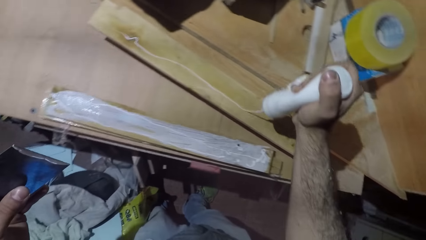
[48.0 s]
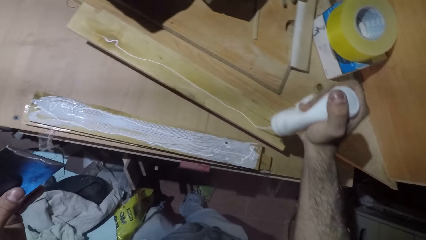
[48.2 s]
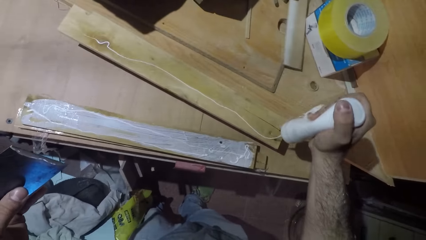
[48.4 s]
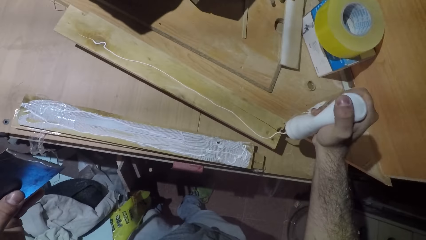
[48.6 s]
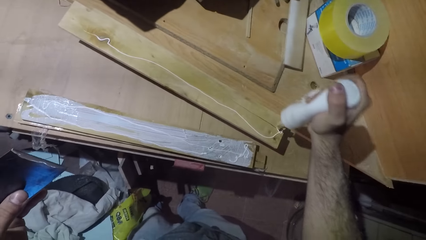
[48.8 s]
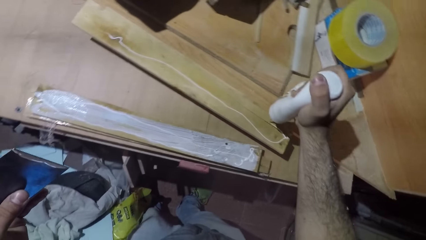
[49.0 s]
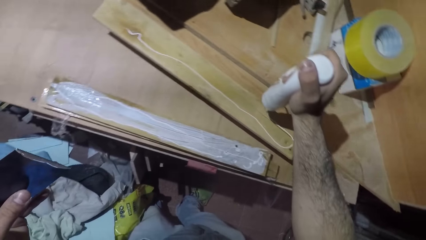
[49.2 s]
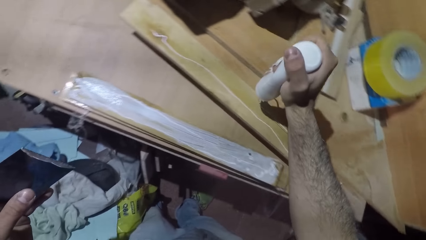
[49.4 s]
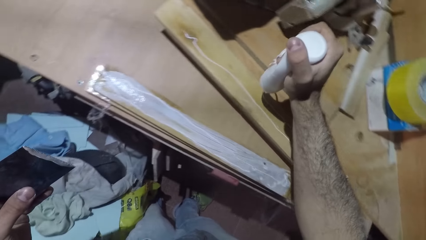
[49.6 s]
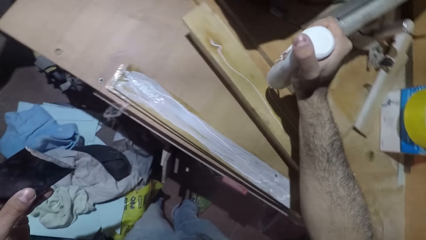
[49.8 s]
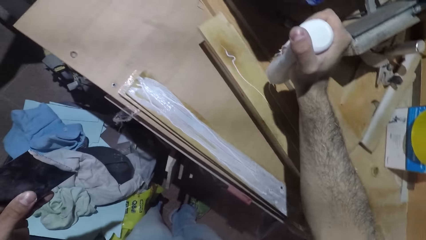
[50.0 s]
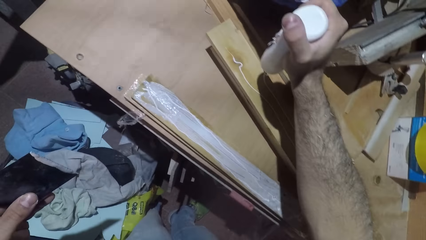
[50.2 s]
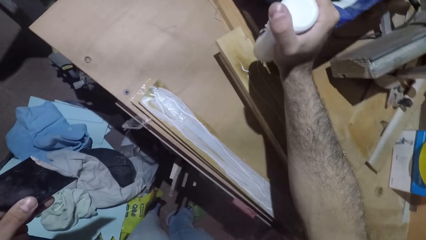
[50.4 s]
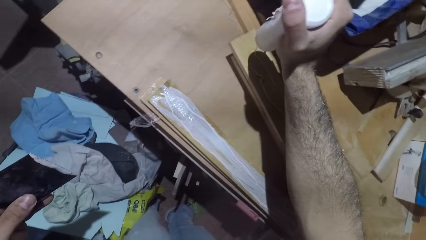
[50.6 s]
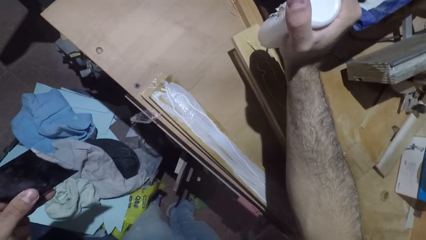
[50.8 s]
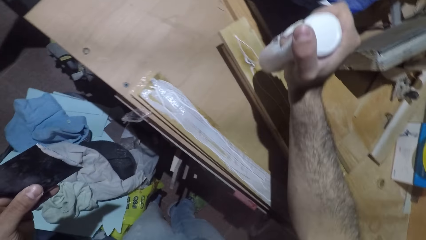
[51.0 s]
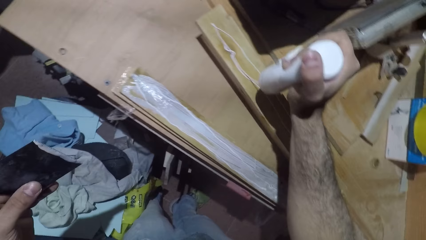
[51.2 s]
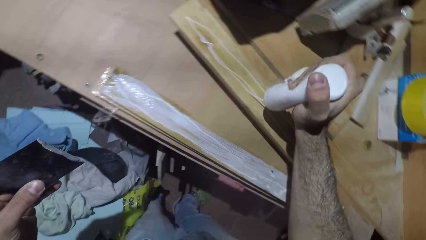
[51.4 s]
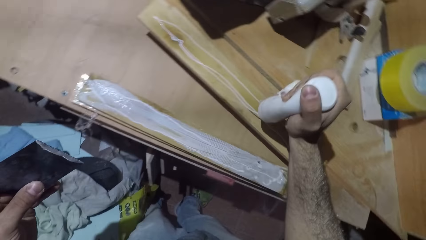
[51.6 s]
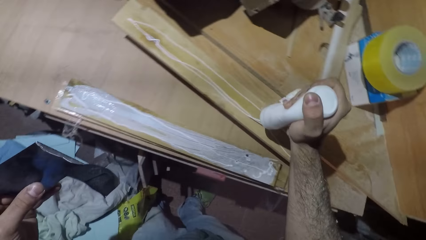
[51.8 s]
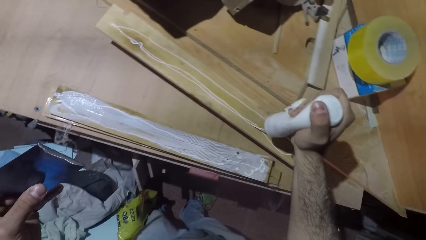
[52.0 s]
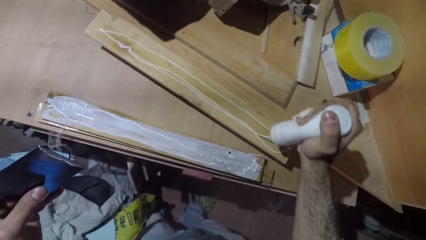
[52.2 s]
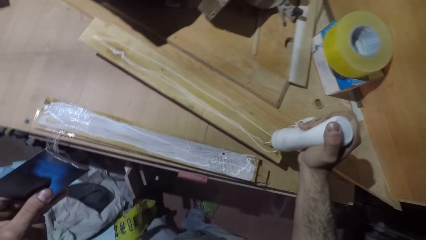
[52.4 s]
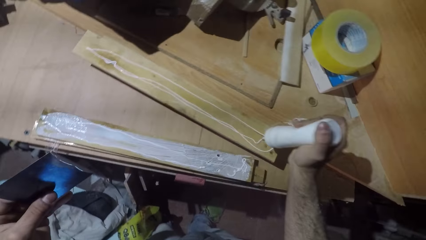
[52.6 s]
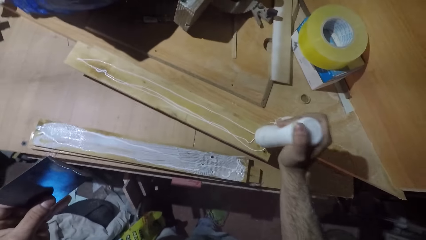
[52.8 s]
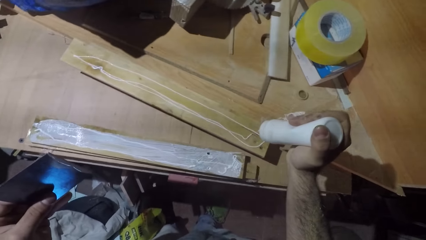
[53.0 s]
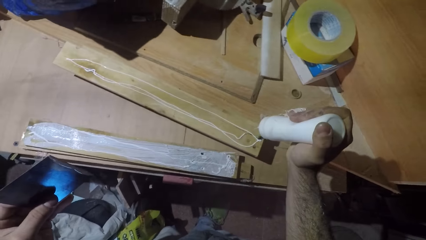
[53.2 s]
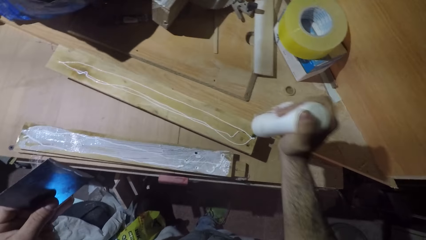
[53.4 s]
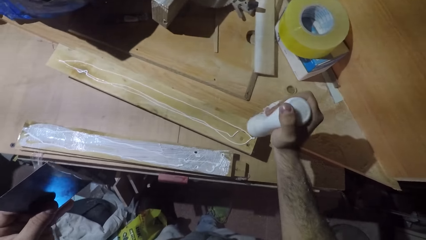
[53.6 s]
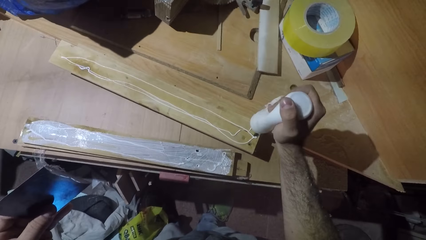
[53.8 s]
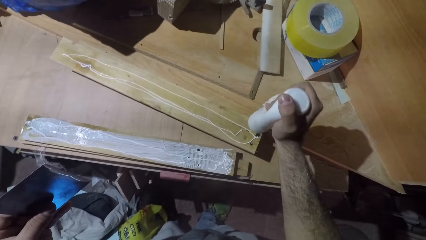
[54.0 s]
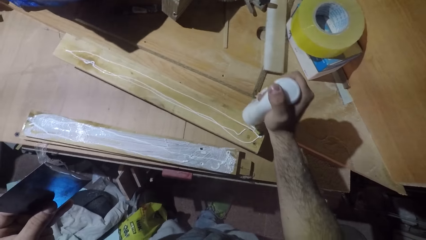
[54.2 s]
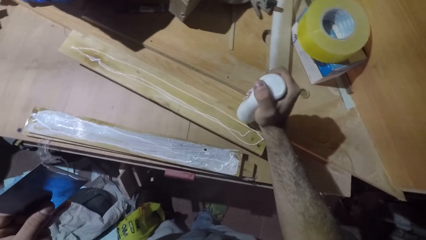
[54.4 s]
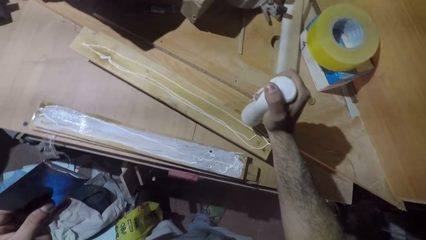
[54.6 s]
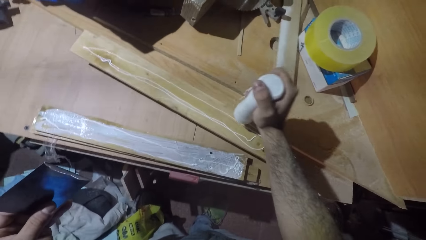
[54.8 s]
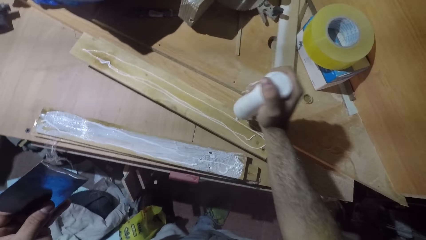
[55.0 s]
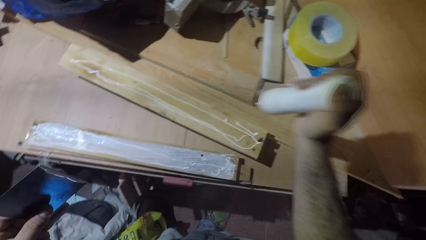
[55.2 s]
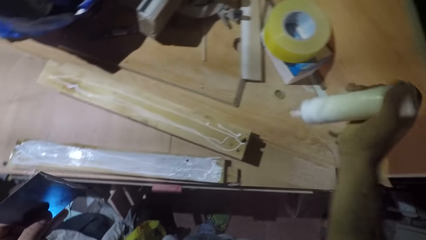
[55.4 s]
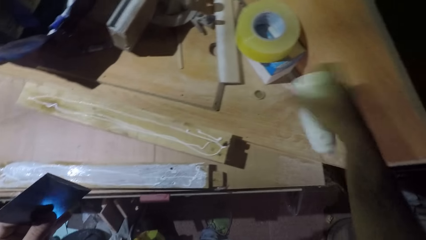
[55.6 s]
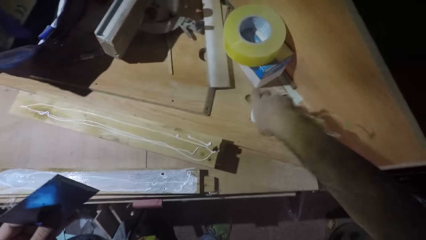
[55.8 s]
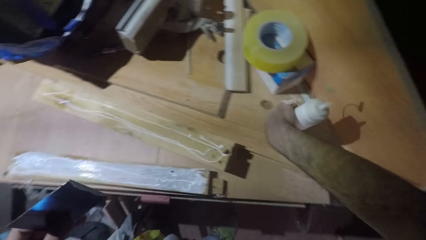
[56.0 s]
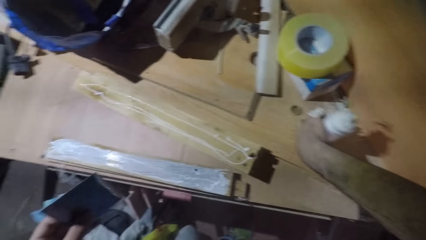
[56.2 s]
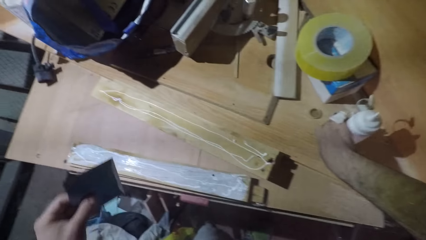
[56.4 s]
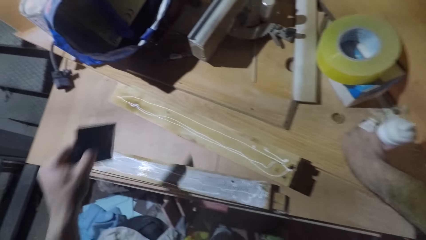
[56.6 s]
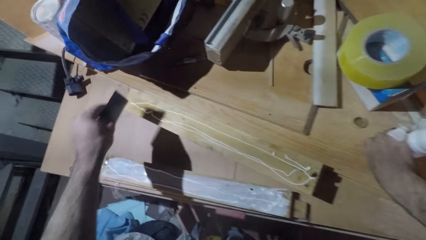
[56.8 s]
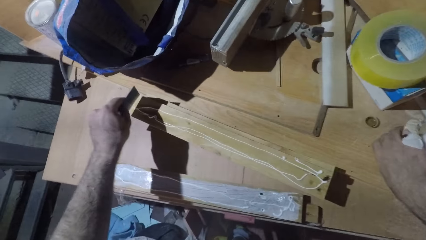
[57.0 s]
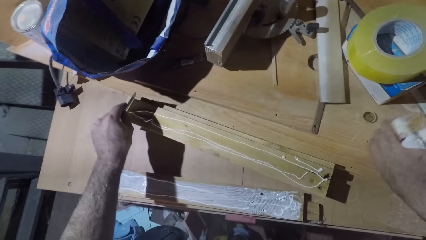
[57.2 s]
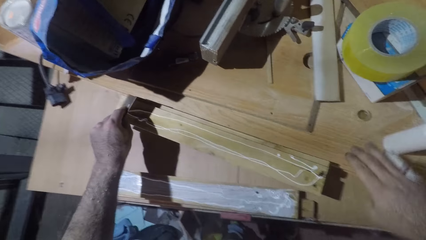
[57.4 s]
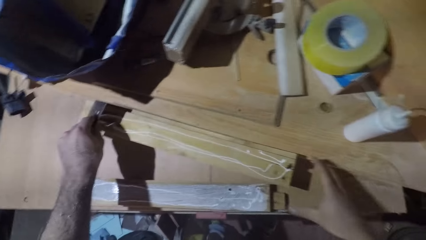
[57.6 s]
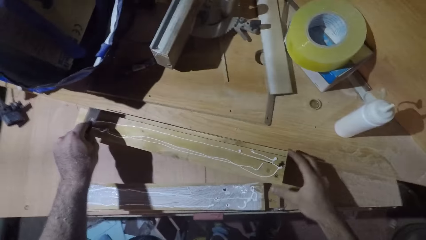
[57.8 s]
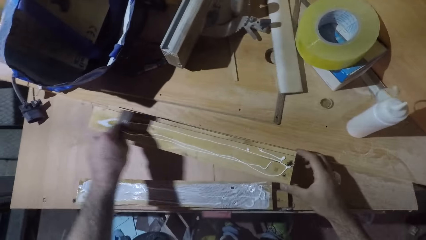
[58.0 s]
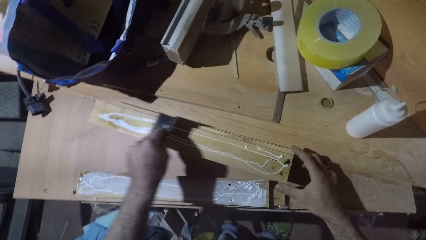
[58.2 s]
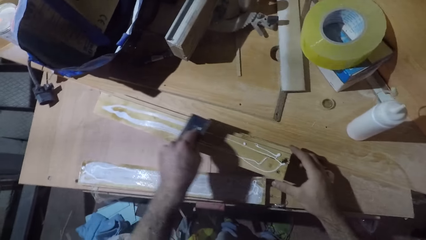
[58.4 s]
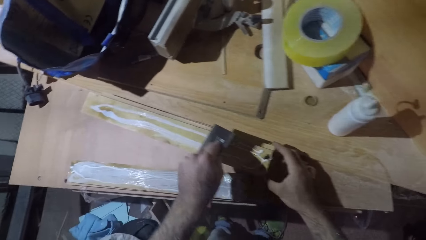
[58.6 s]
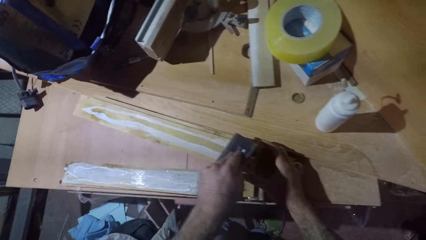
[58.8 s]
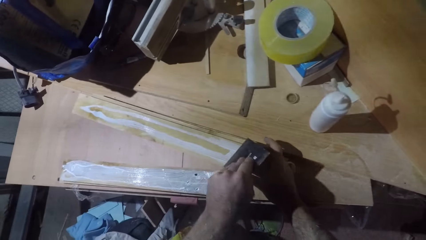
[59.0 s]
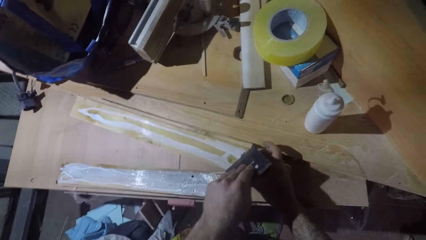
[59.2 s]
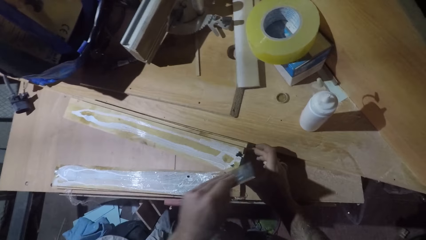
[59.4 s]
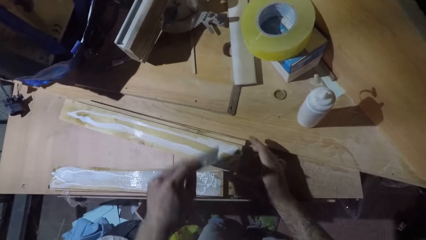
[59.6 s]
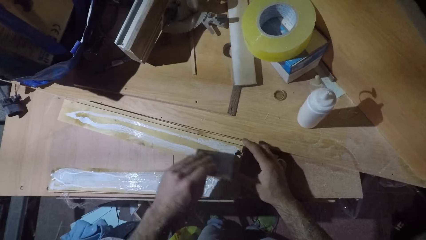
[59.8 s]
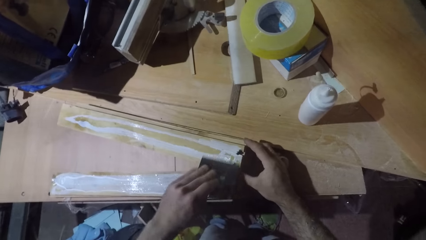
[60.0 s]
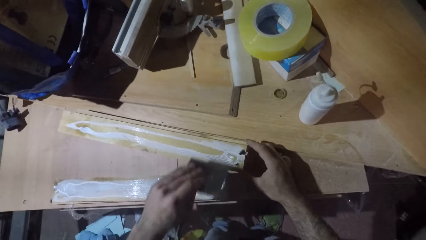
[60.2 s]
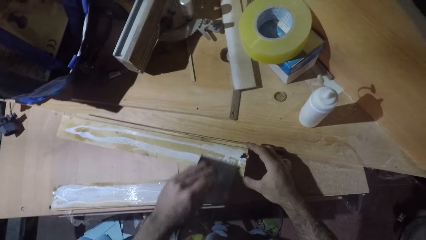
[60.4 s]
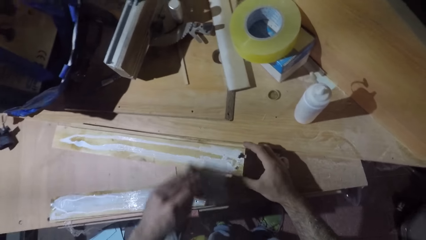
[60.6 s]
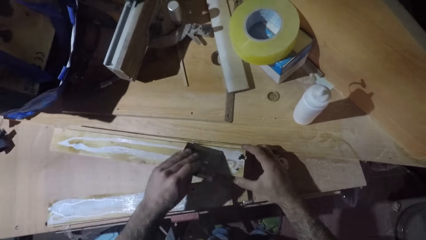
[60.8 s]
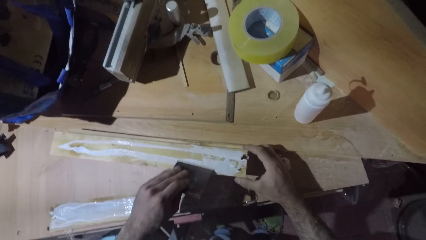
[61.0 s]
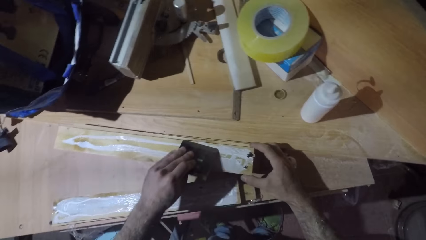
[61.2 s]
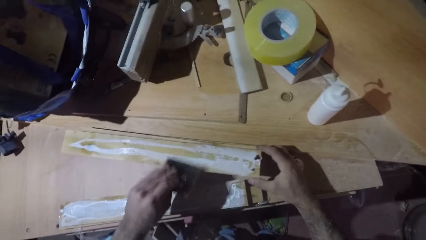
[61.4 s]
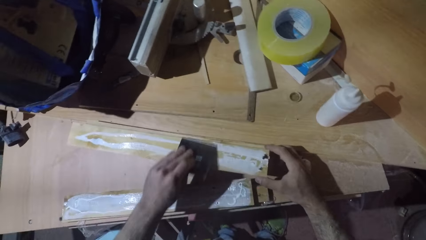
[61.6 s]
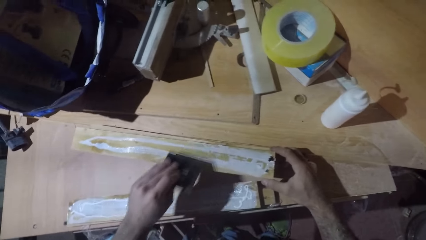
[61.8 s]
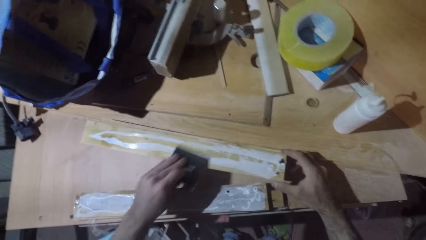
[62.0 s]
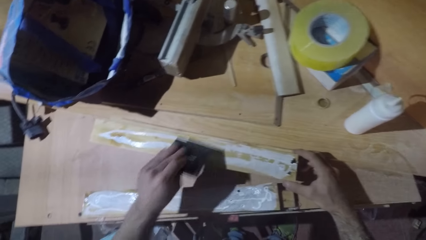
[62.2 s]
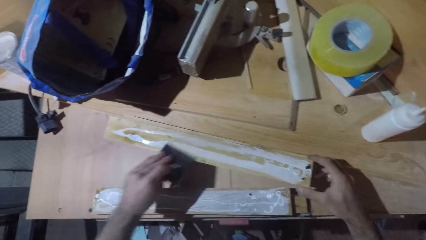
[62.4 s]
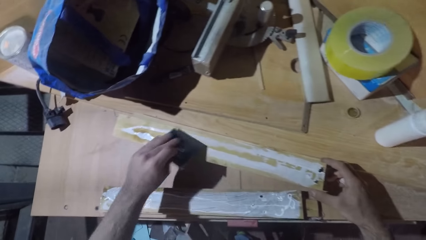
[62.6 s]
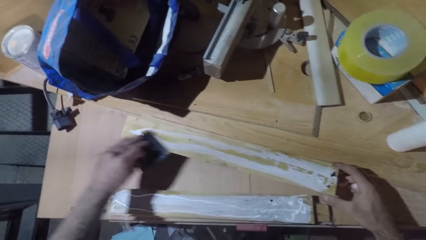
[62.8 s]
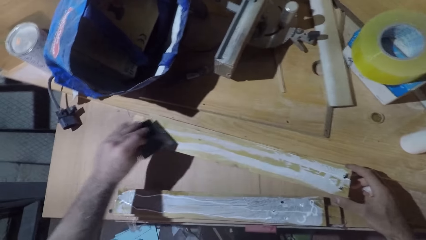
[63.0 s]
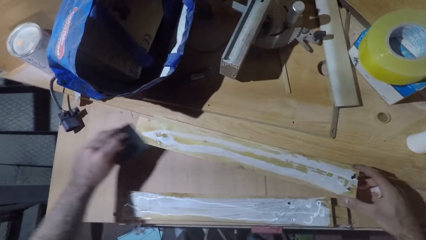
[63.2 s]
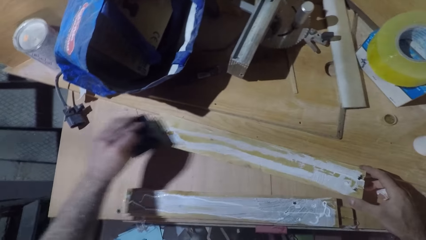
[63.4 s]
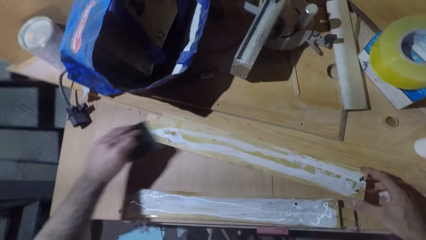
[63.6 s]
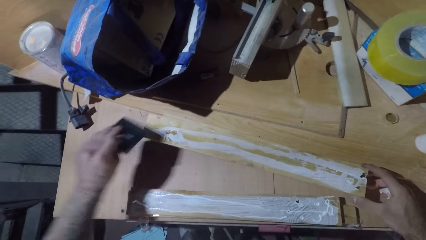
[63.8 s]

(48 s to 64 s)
The camera wearer puts the glue can on the table. They apply the wood glue on the wood with a scraper.
